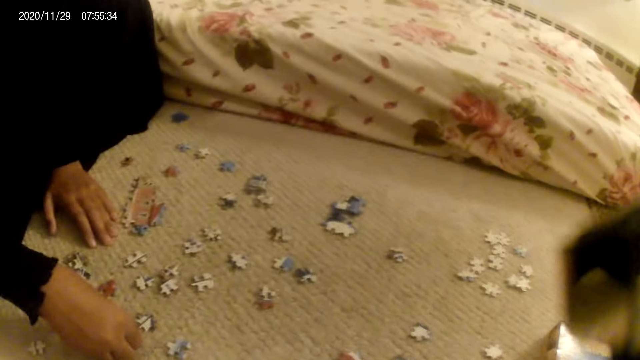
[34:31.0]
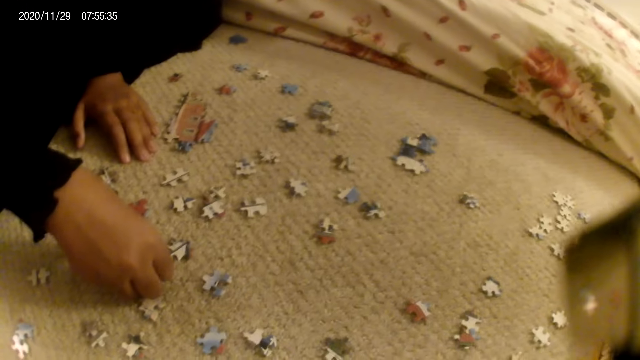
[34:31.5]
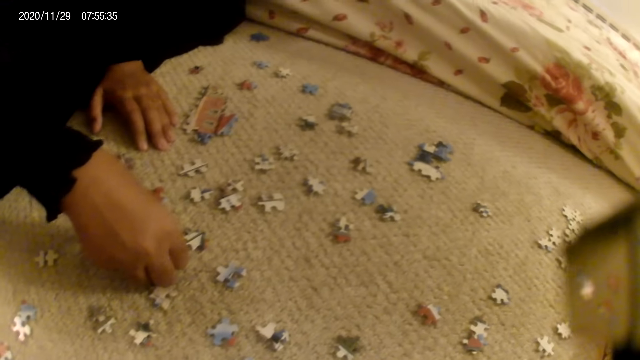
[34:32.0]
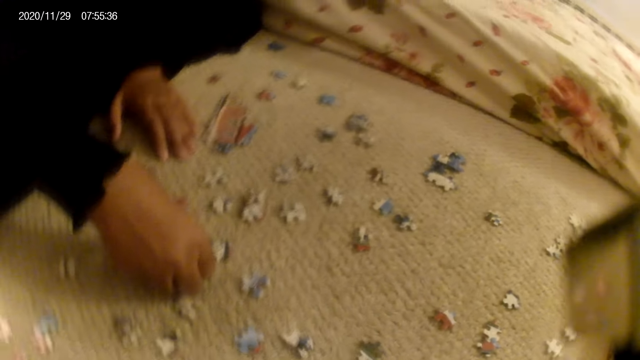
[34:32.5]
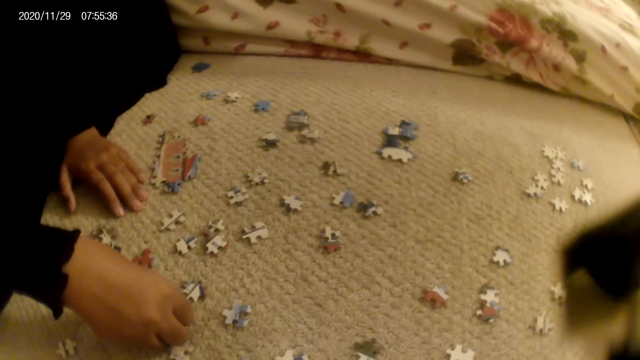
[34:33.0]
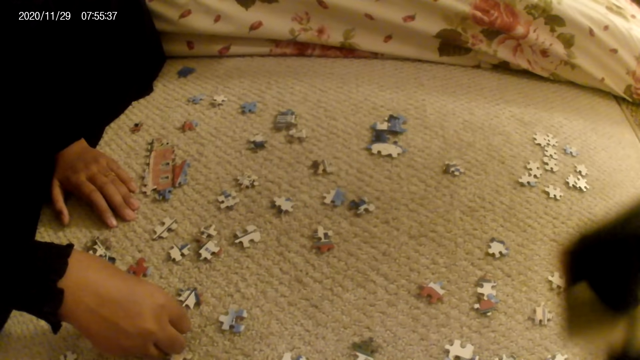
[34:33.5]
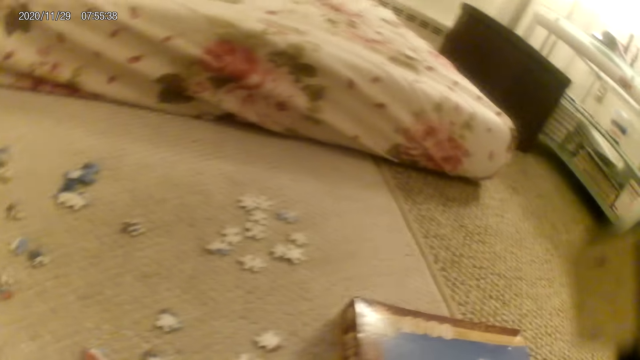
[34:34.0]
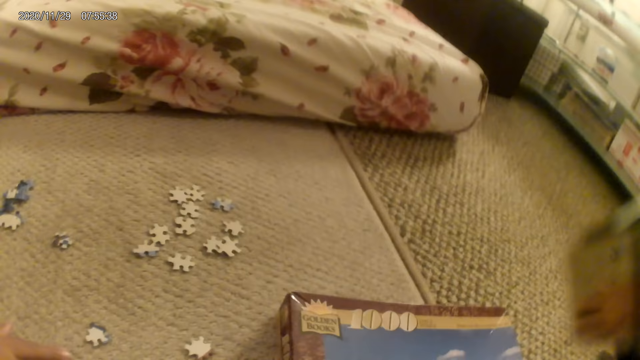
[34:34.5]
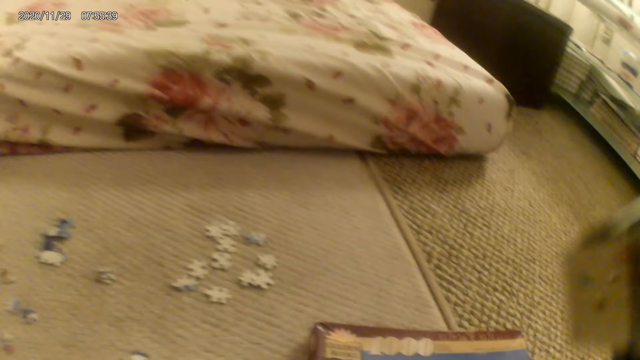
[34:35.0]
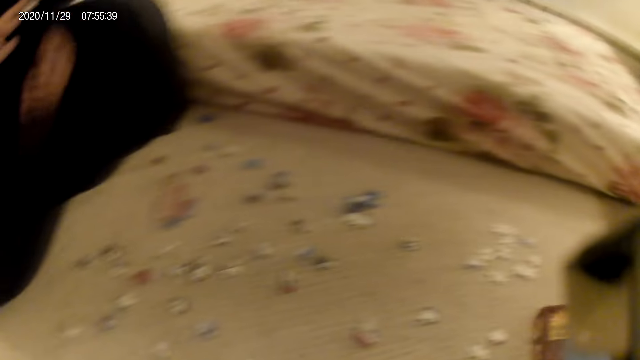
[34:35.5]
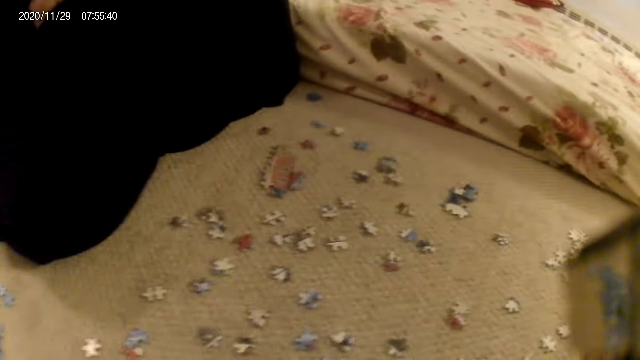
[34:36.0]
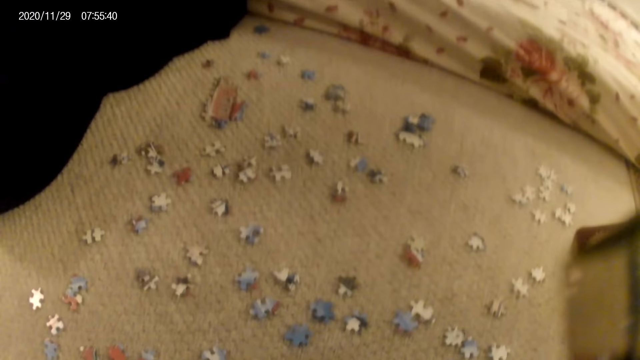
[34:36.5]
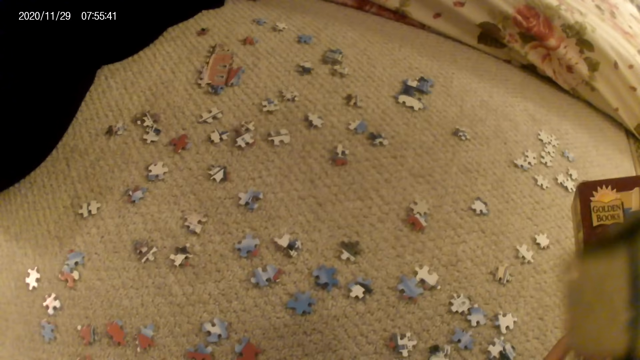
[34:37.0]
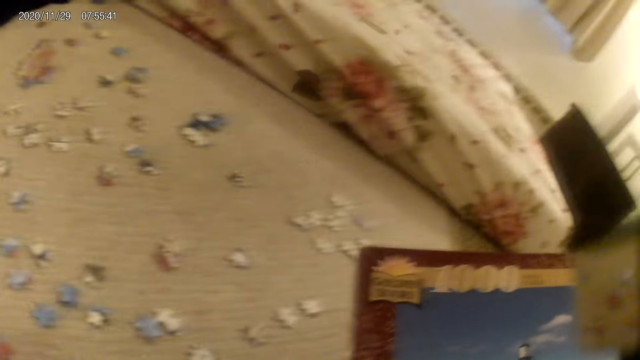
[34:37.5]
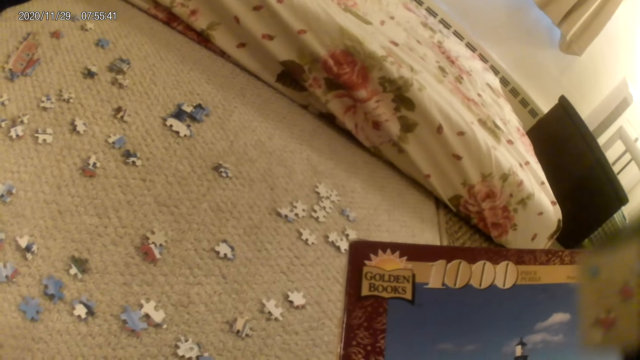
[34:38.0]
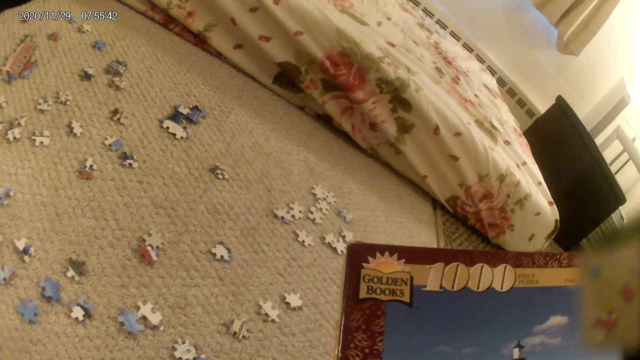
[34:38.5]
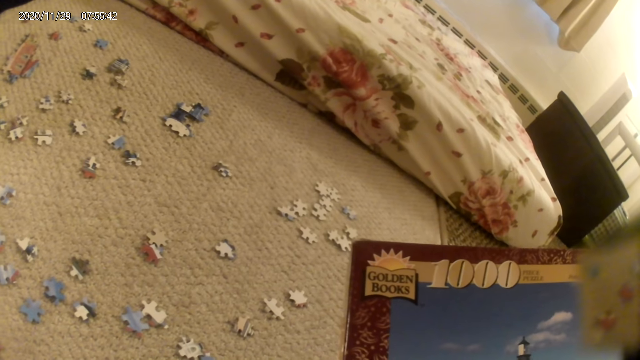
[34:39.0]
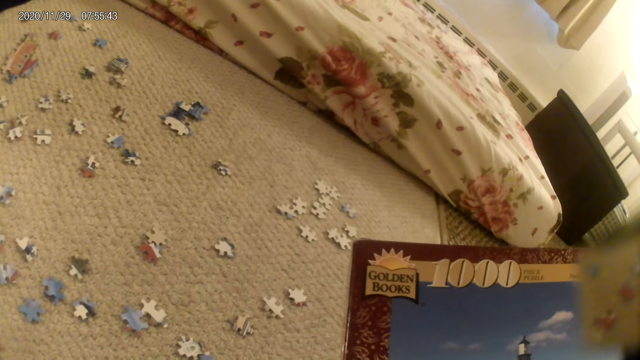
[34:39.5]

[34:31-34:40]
The camera wearer picks up the puzzle box. They stare at the puzzle box.

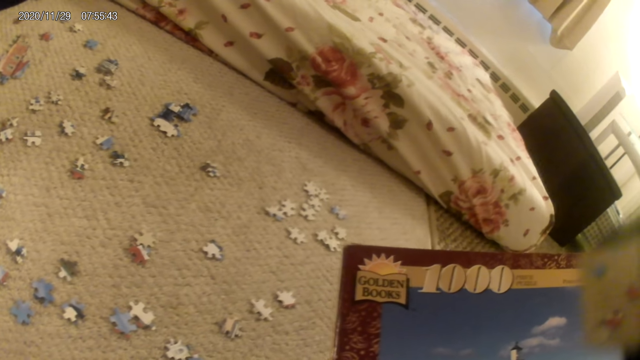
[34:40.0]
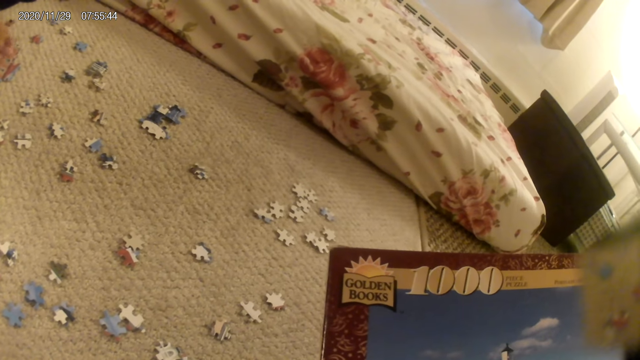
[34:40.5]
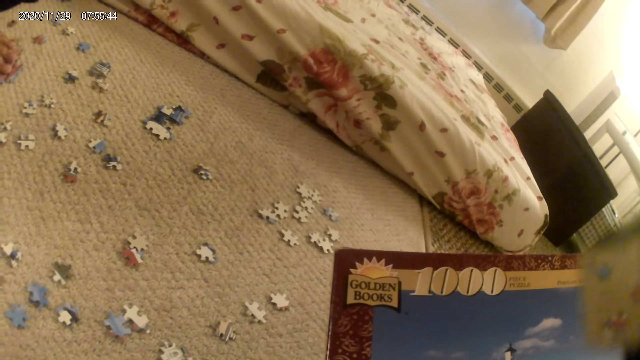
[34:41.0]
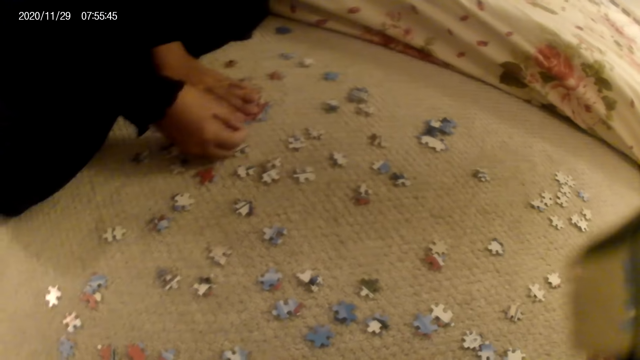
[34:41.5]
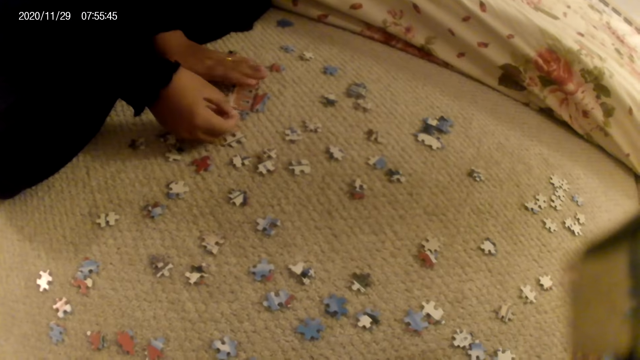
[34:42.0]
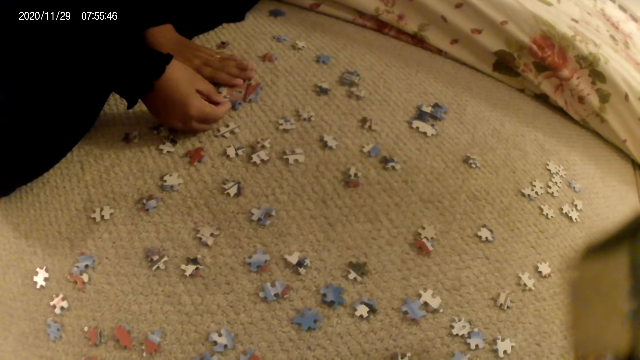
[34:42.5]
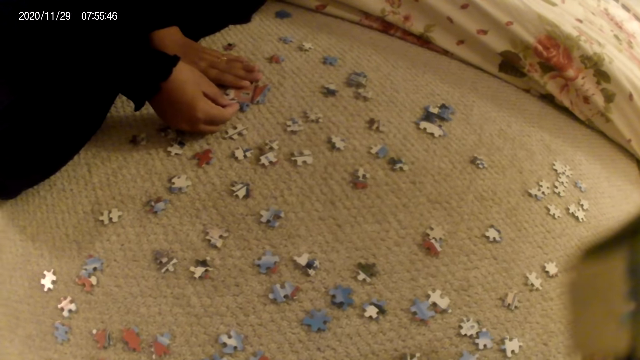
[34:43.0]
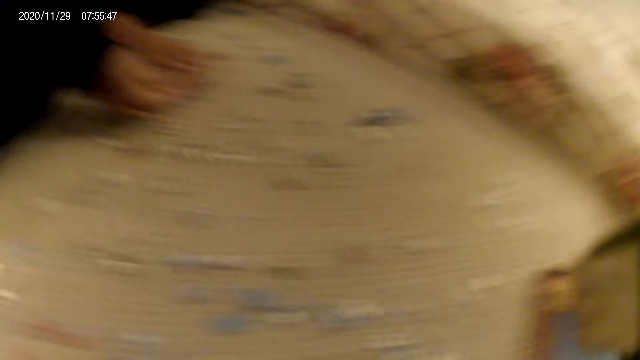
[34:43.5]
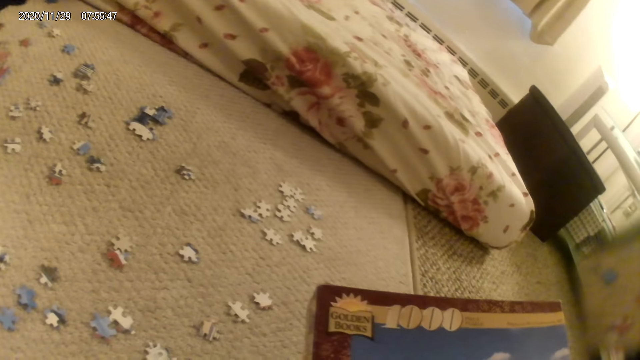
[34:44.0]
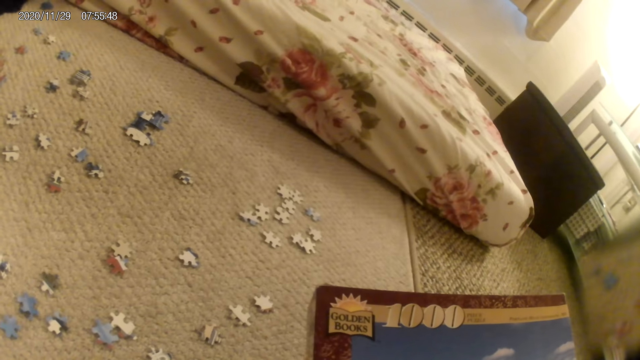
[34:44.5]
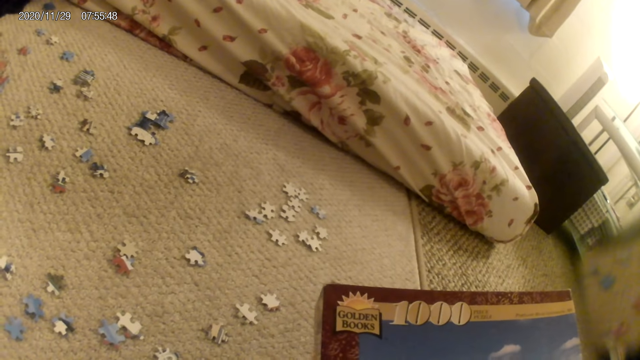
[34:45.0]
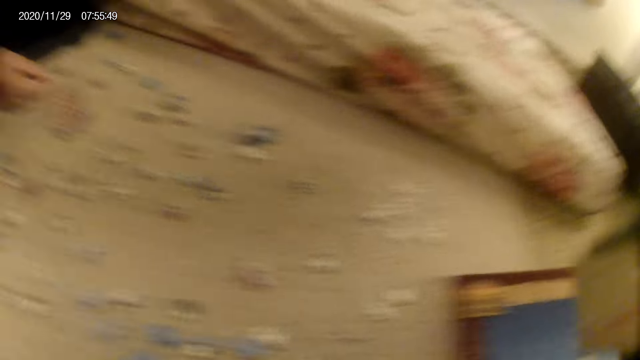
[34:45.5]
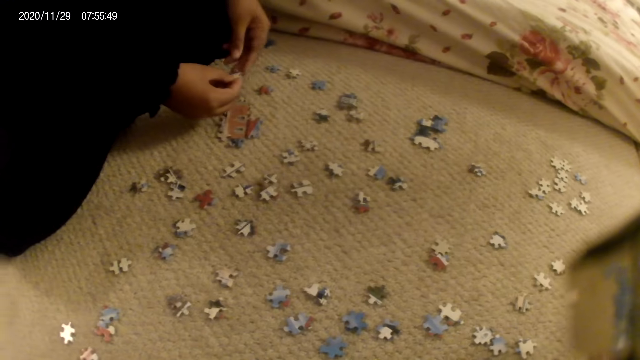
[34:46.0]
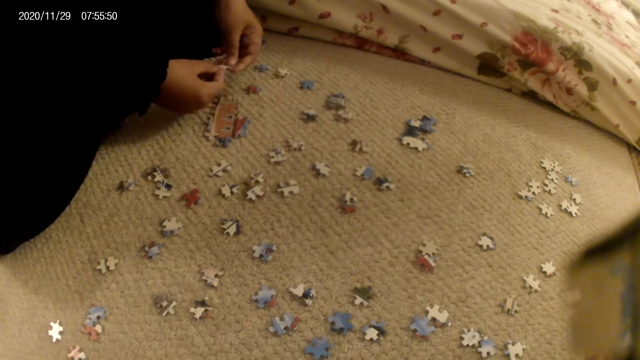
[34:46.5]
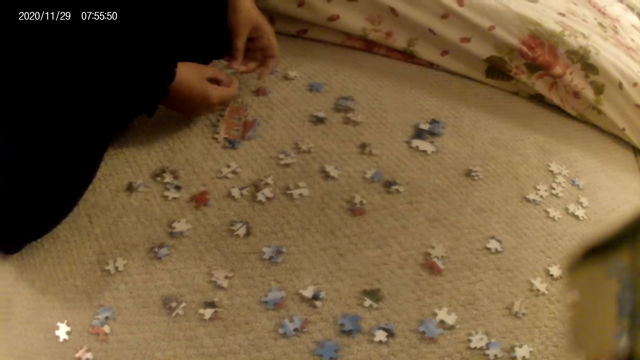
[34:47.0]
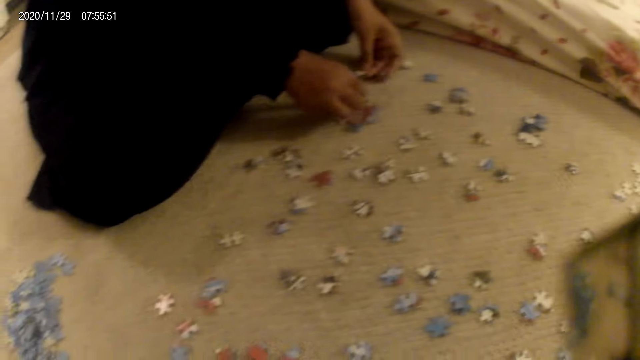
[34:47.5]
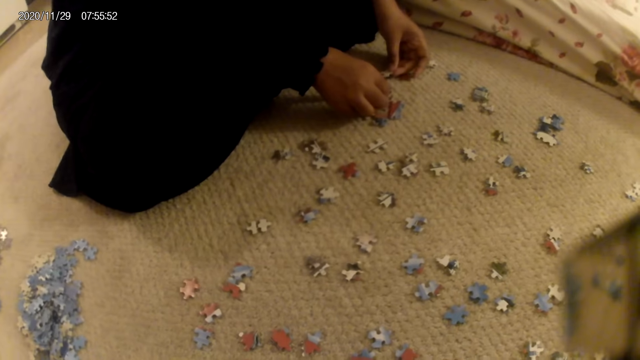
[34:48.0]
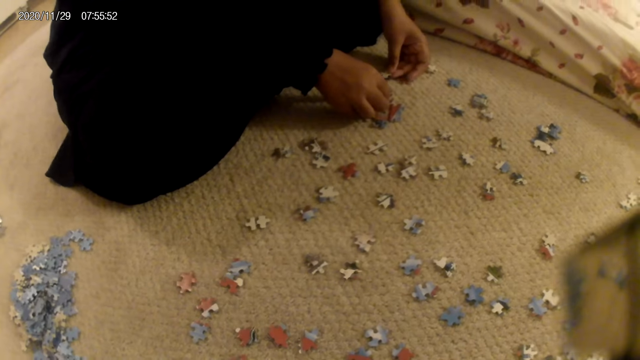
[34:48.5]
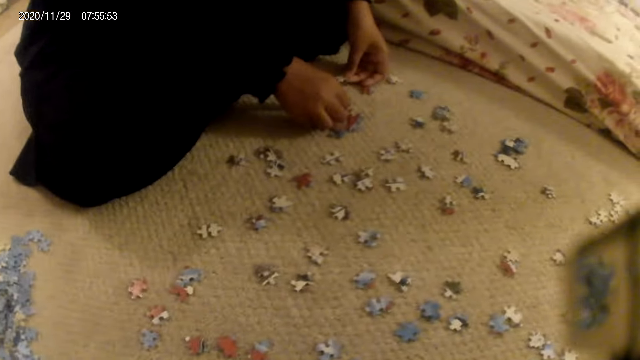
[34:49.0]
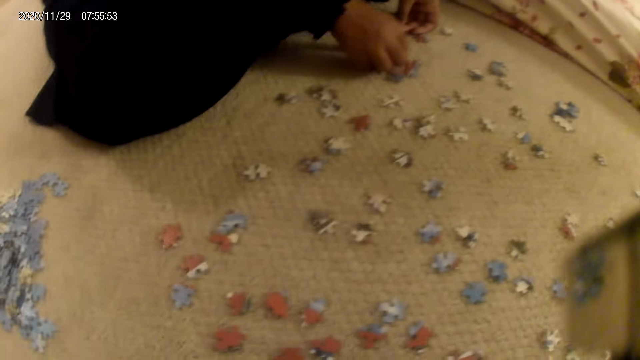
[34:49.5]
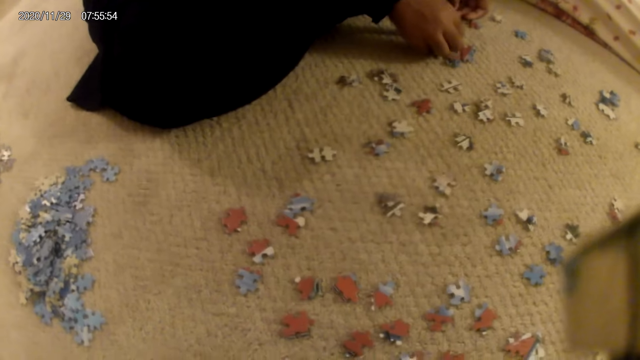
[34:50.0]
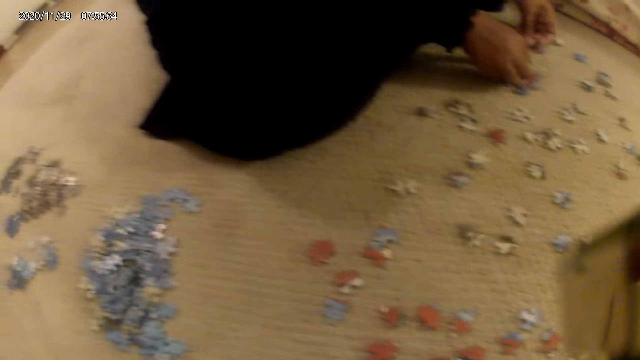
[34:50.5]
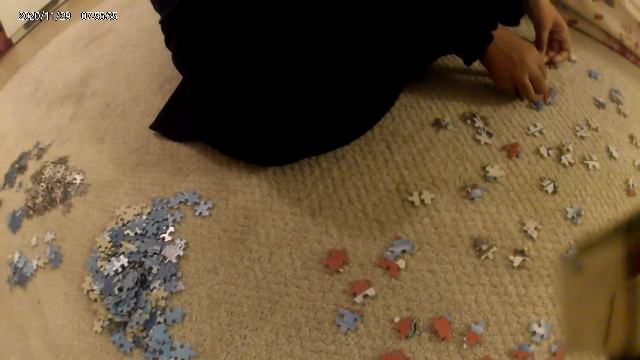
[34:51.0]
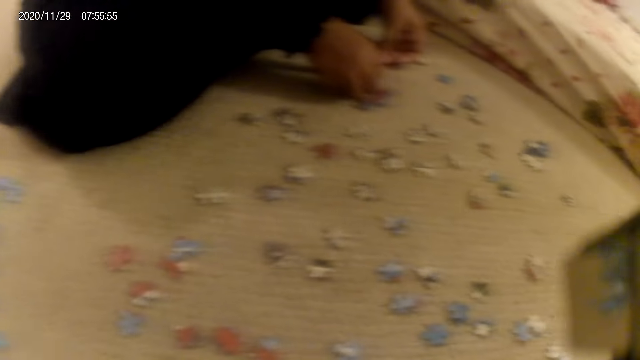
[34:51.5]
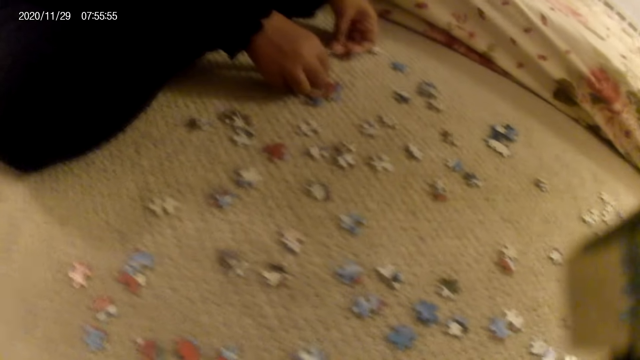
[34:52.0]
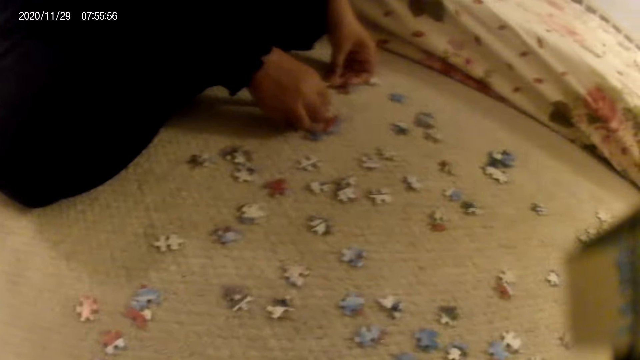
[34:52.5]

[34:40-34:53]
The lady fits the puzzle piece in the puzzle structure. She places her hand on the puzzle structure. She rotates the puzzle piece in her hand and stares at the puzzle piece. The camera wearer looks around.
